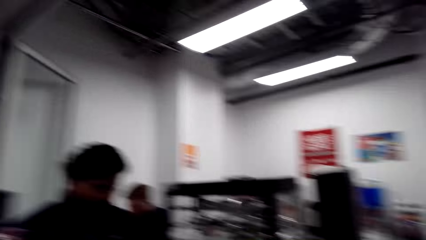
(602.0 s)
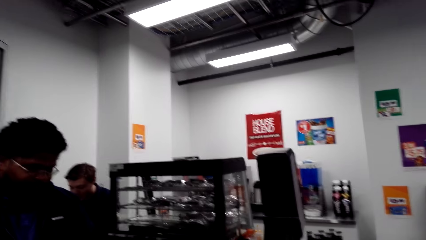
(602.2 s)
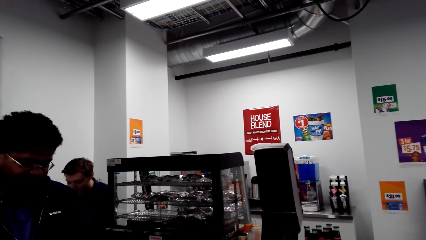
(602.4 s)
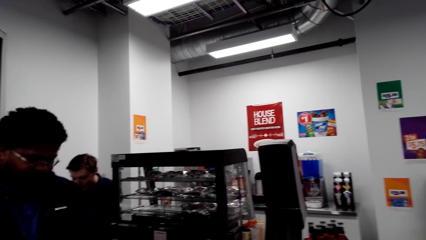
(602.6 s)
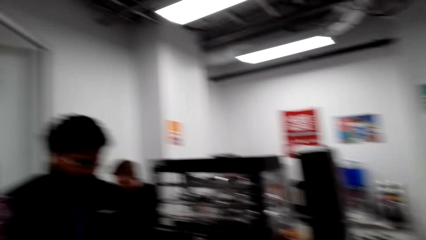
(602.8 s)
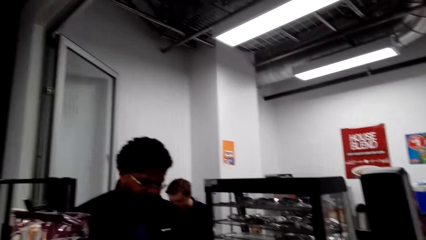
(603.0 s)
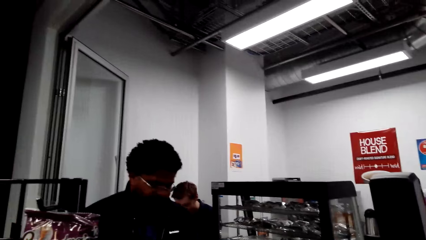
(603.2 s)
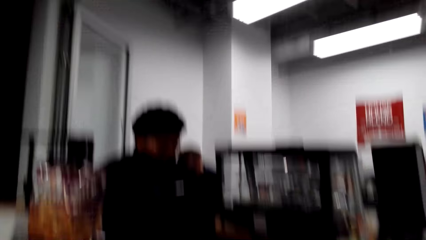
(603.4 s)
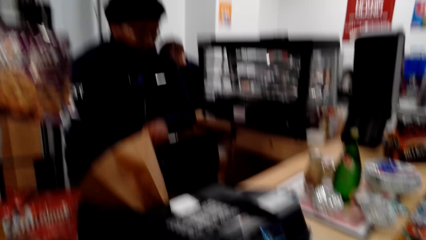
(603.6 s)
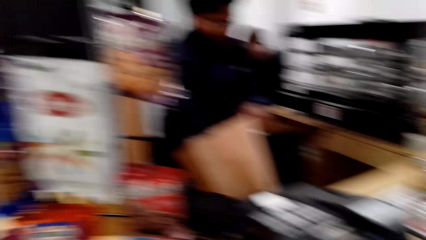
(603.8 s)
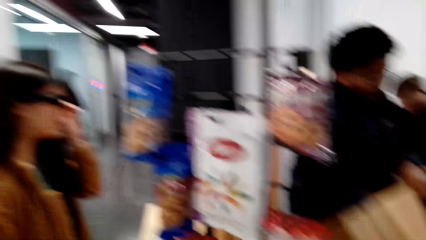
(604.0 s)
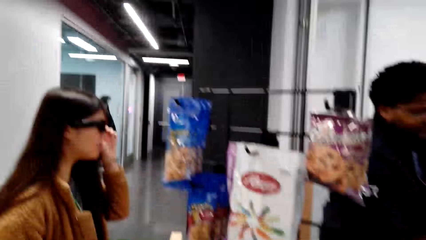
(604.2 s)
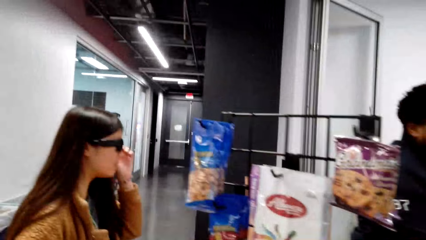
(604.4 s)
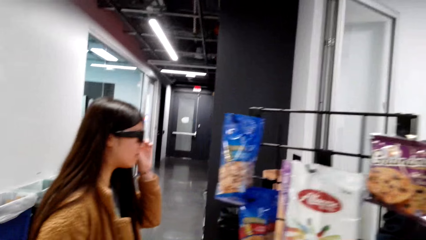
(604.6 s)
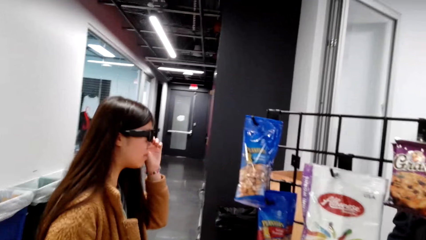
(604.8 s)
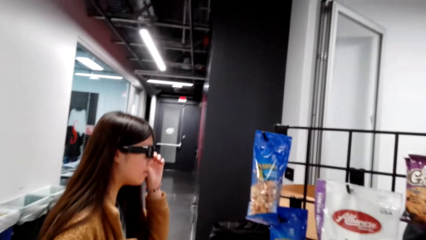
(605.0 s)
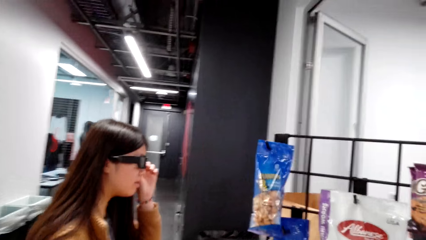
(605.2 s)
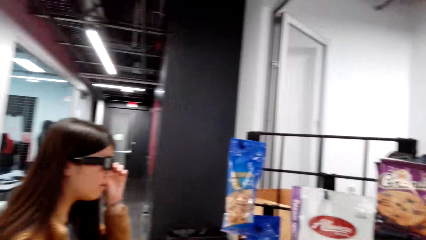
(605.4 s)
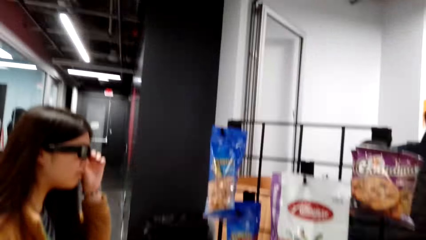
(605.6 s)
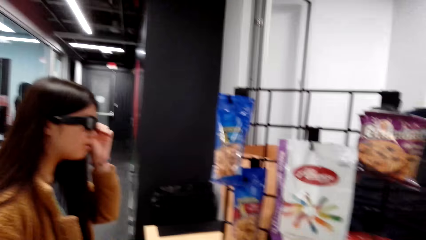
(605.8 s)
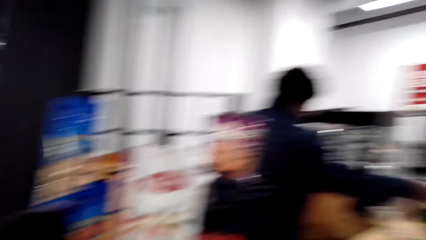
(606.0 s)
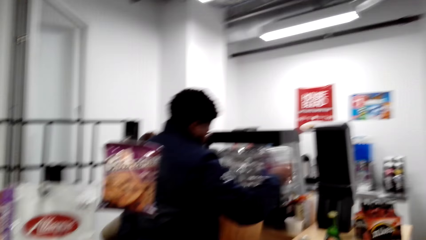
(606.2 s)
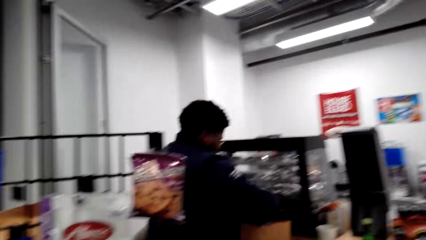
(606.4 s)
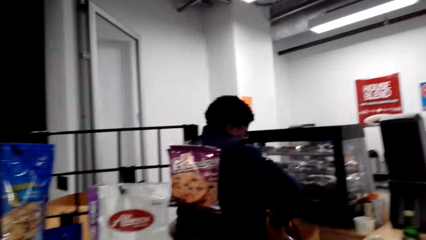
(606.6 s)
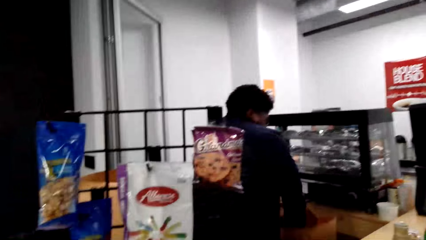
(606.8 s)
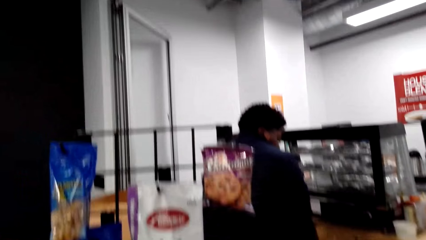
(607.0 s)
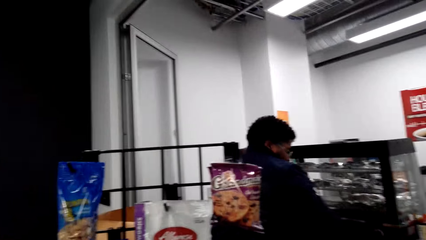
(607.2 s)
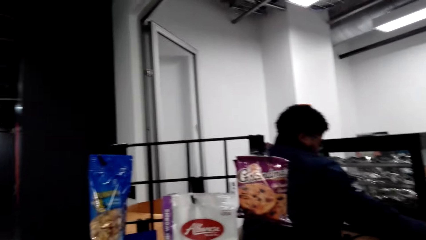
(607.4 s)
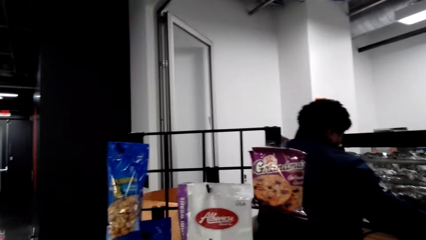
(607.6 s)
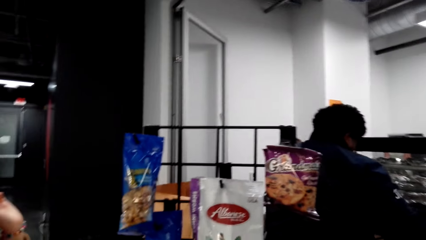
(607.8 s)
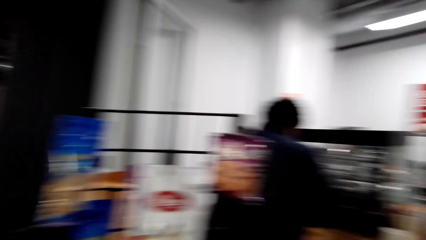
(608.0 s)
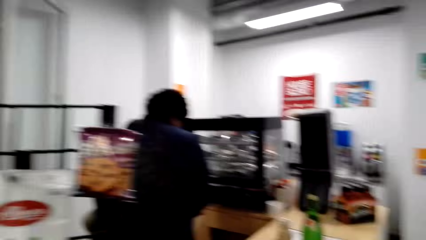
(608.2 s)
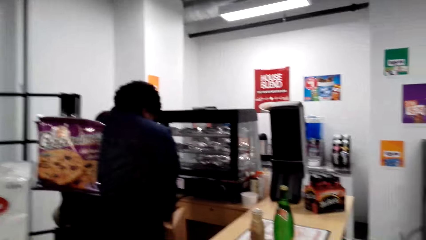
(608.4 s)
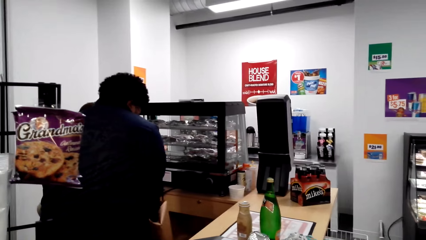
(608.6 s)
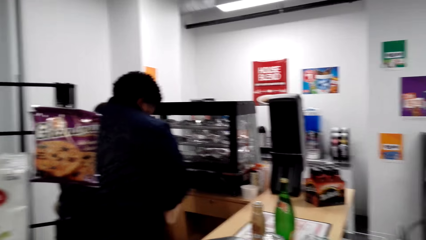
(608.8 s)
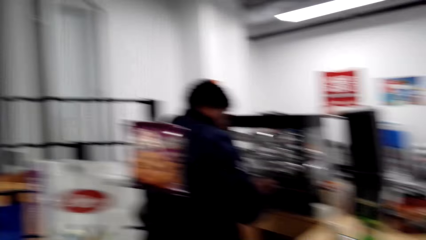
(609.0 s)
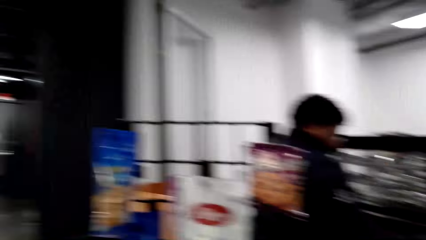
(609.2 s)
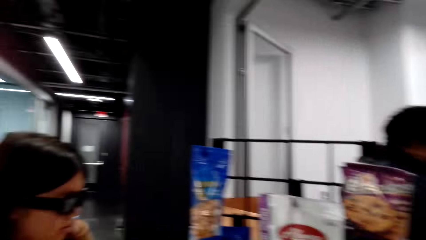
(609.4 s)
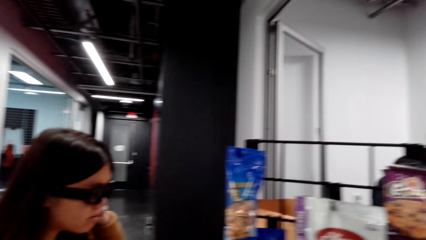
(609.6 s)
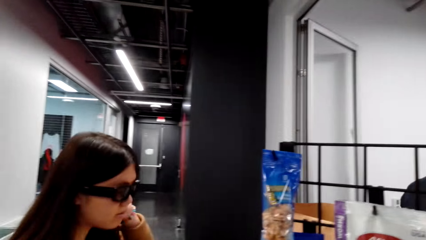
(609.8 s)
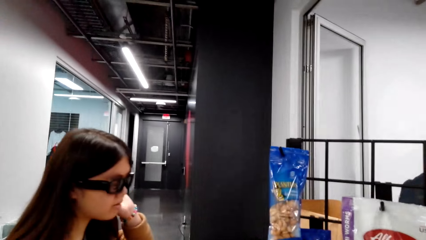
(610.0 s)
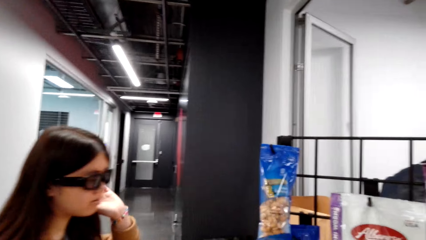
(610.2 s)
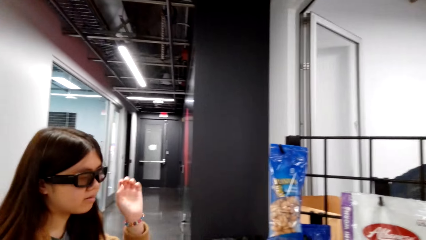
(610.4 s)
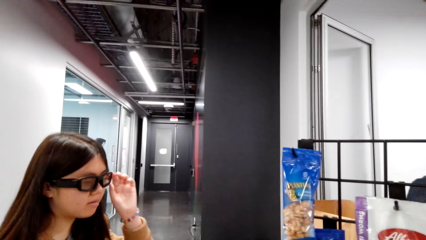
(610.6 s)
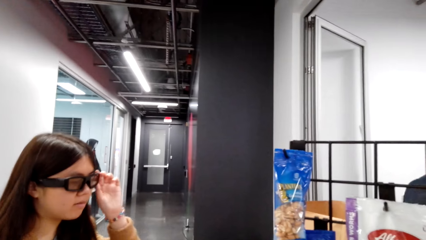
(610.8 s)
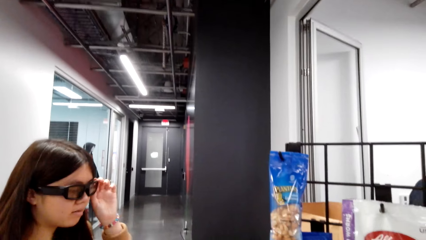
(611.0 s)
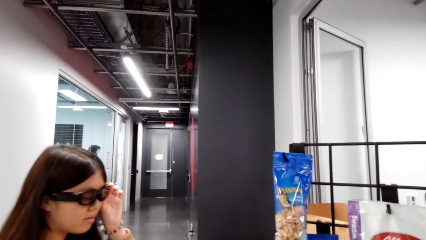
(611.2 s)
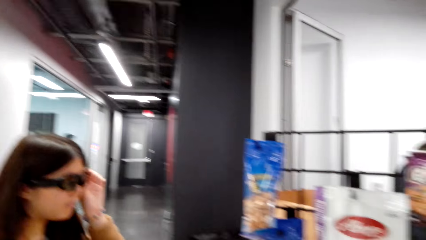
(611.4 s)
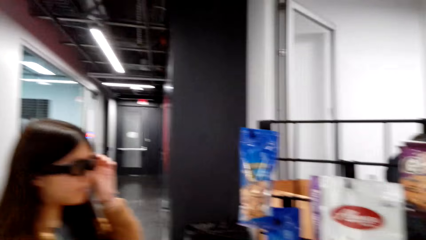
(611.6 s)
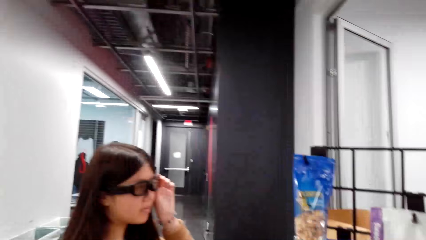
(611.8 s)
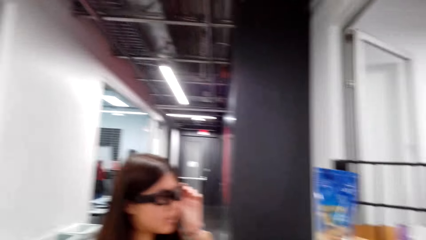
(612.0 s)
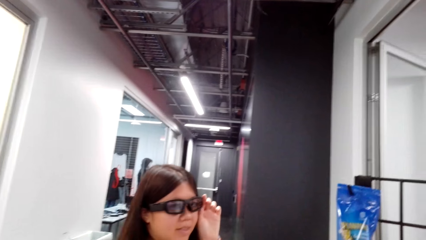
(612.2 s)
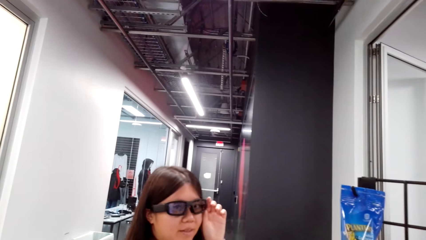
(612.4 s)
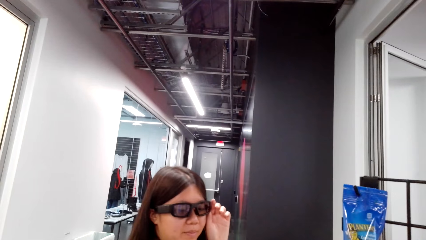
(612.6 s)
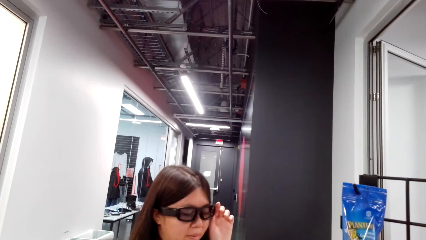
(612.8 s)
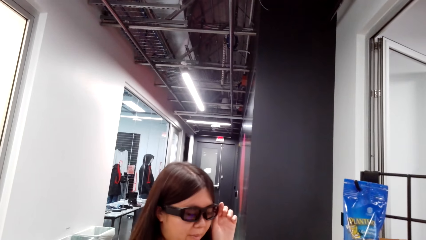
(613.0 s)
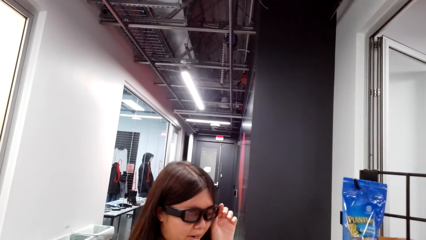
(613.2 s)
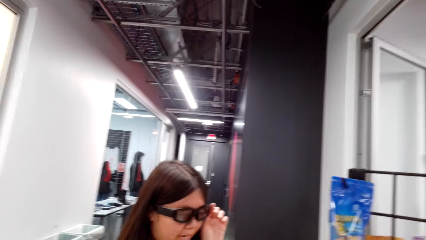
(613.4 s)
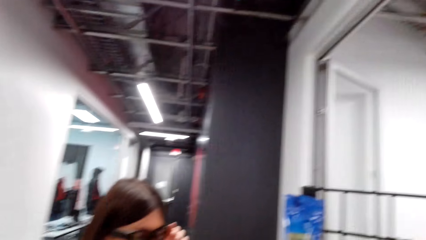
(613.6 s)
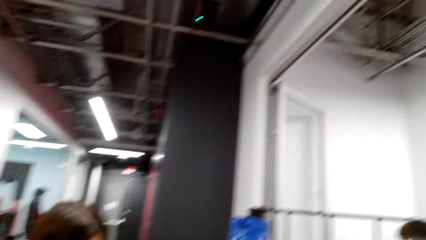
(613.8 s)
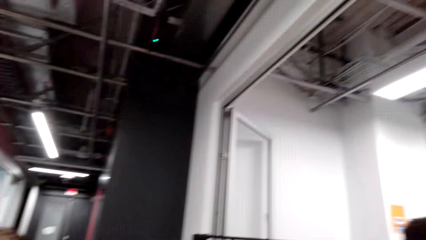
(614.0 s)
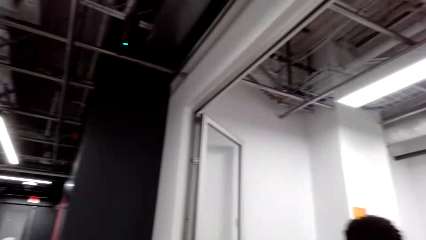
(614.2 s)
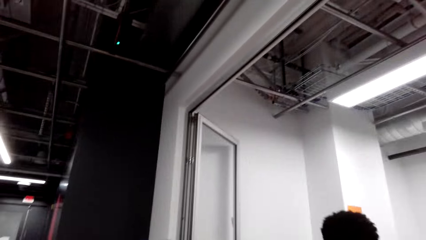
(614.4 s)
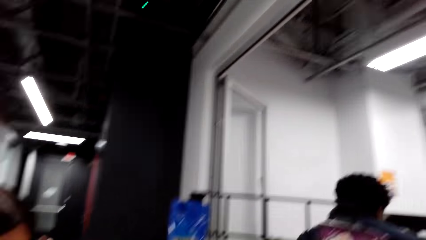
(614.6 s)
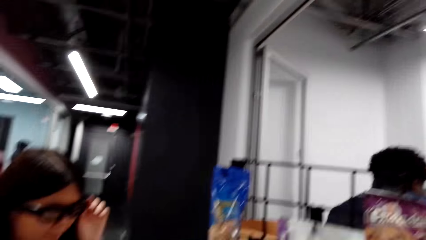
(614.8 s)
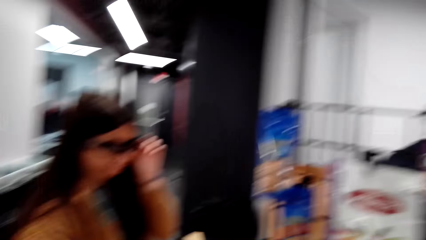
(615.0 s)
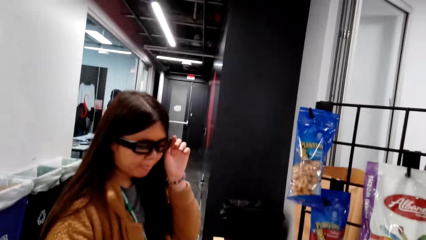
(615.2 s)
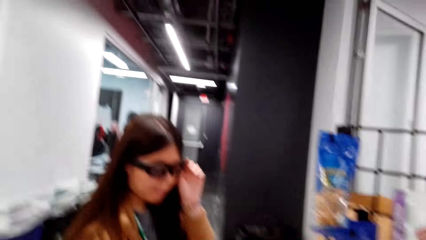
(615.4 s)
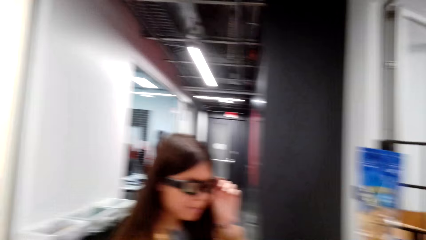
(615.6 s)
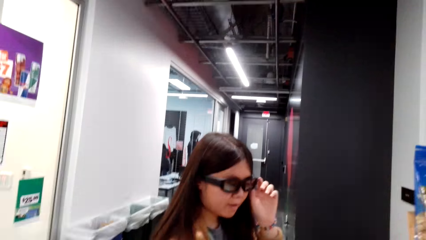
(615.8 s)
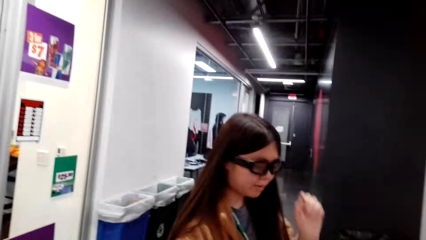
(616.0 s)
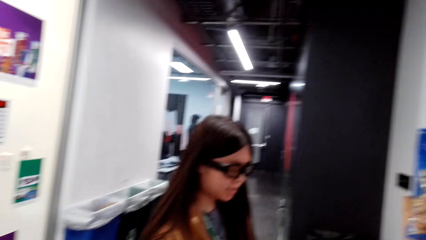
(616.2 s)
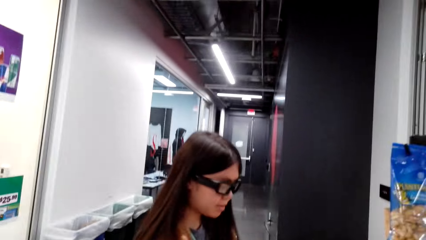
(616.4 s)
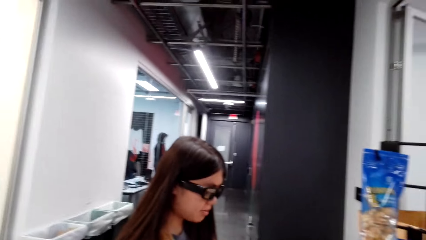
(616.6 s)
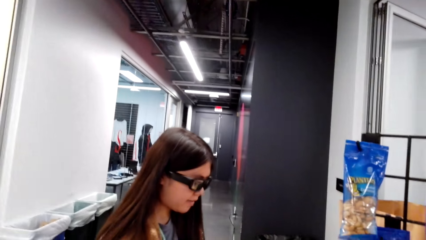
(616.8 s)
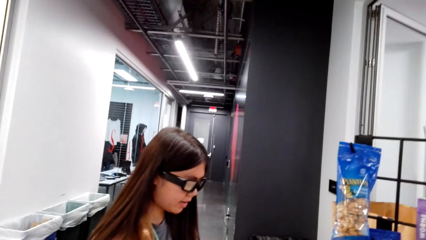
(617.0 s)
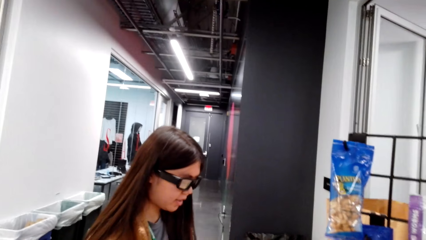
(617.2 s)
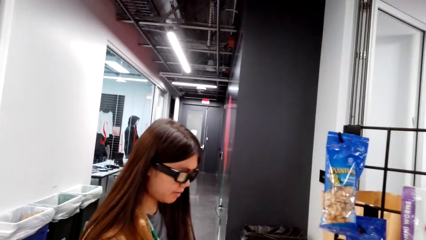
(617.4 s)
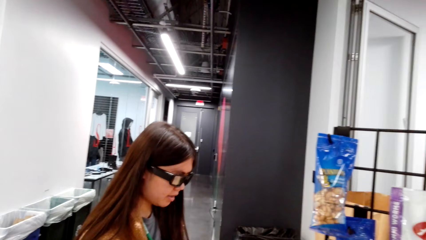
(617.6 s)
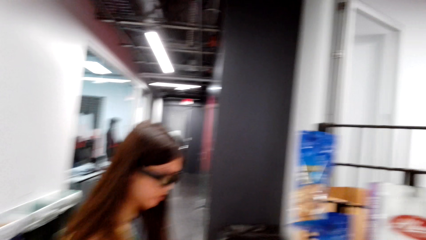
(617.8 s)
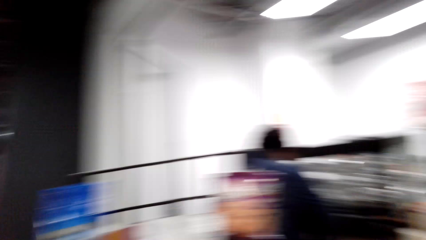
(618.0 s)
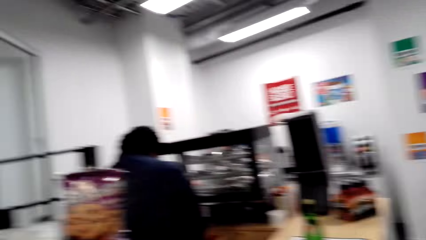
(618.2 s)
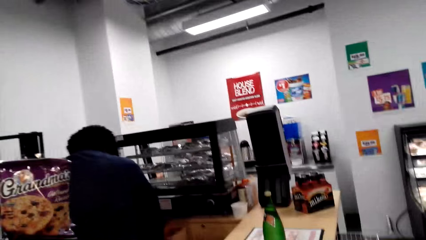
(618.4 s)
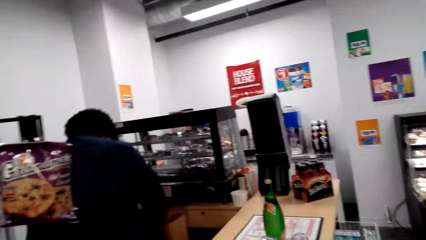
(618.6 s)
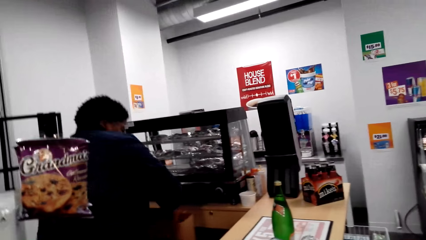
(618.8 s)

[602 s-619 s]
A cashier talks. The camera wearer looks around and talks with a lady. The lady speaks to the camera wearer. The camera wearer speaks to the lady. The camera wearer looks around. The lady speaks to the camera wearer.
